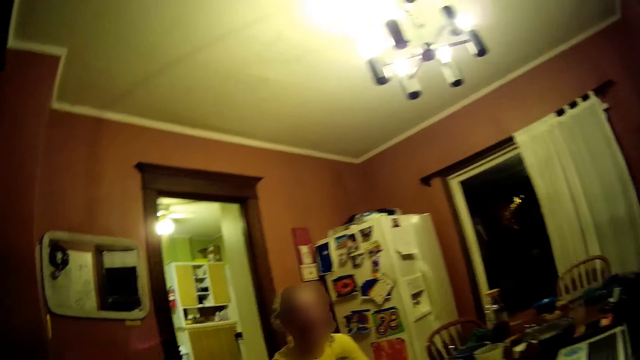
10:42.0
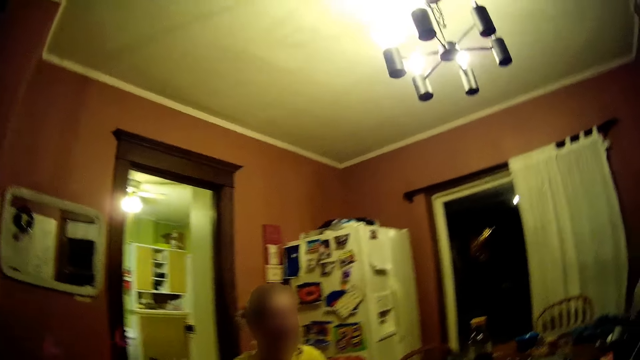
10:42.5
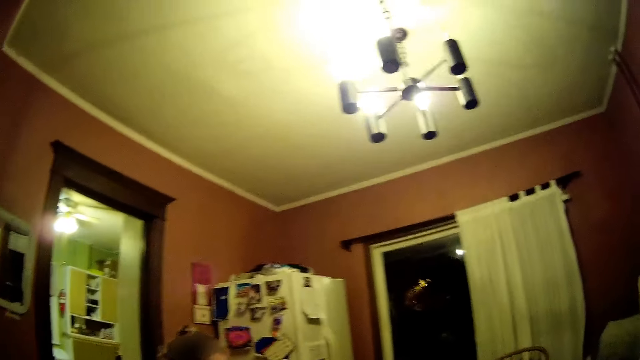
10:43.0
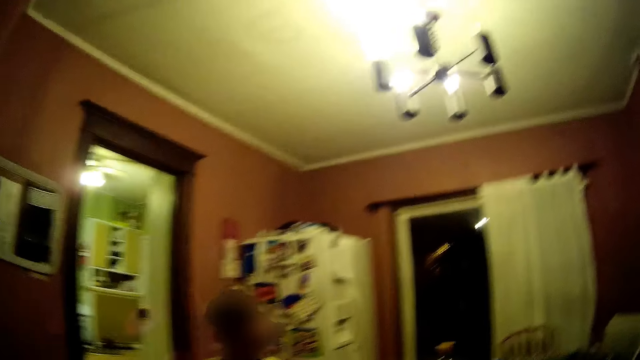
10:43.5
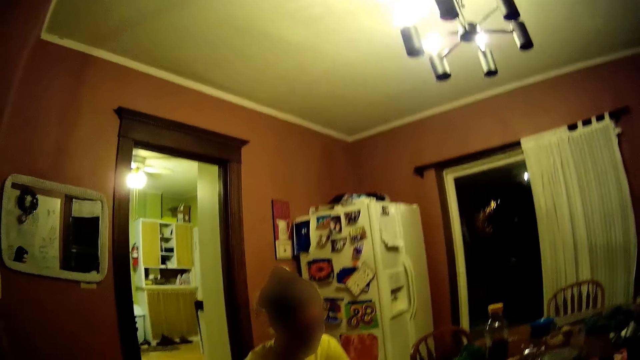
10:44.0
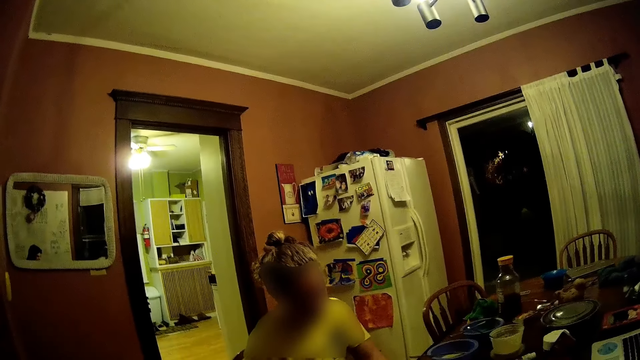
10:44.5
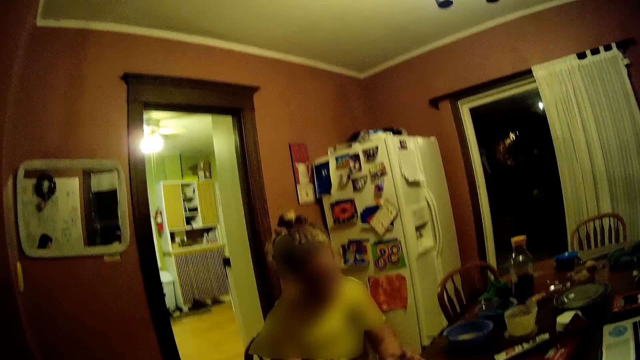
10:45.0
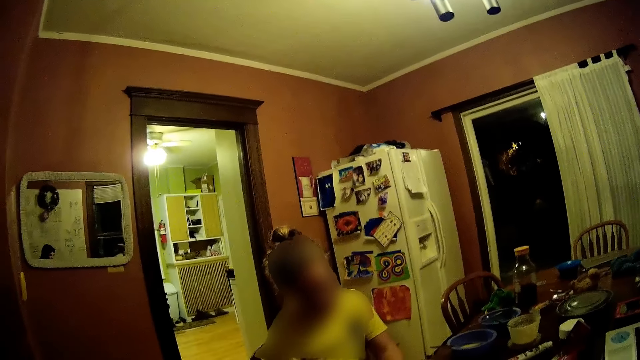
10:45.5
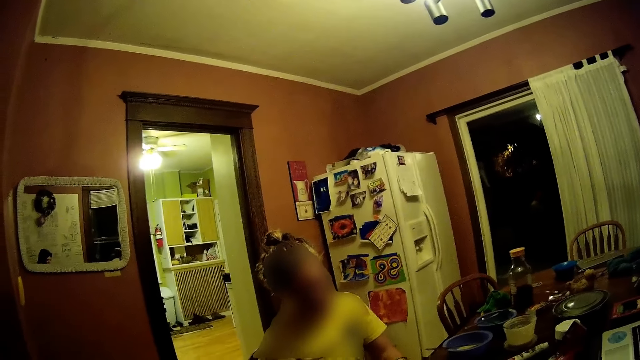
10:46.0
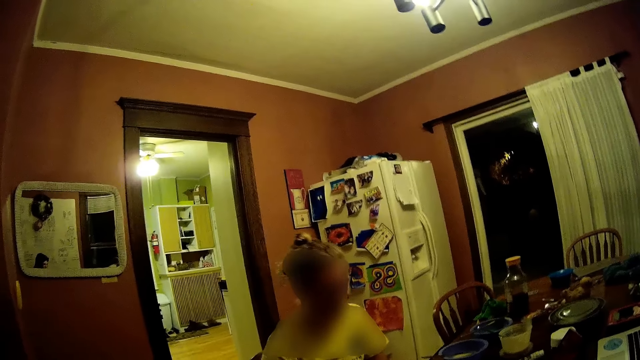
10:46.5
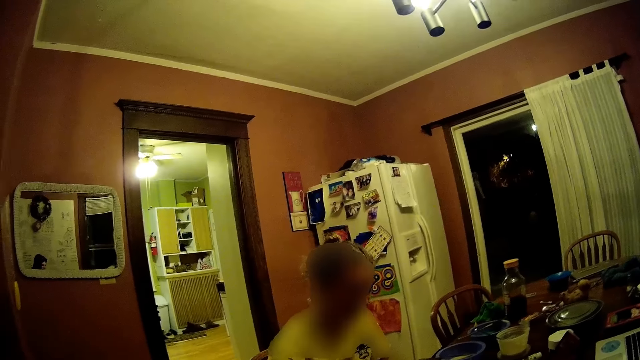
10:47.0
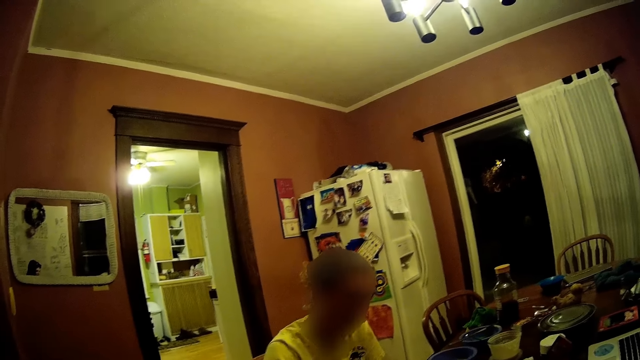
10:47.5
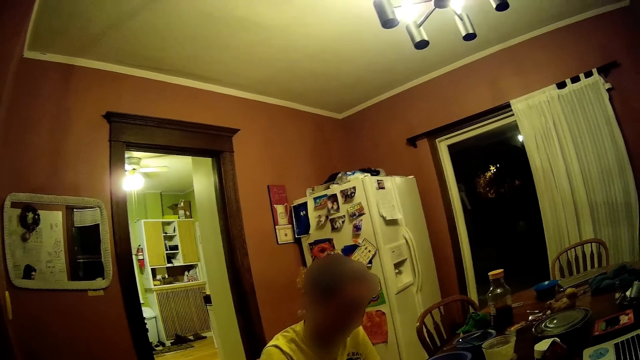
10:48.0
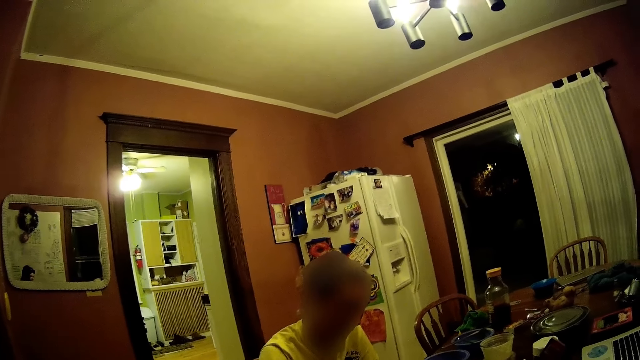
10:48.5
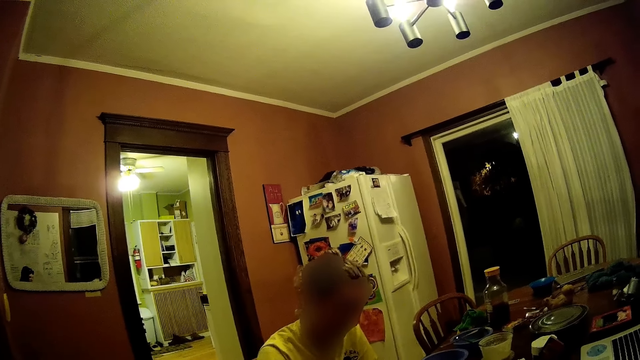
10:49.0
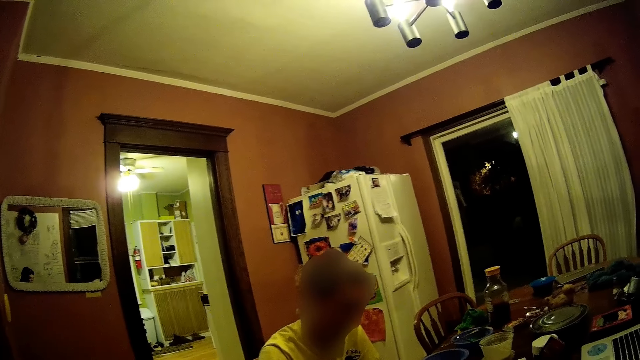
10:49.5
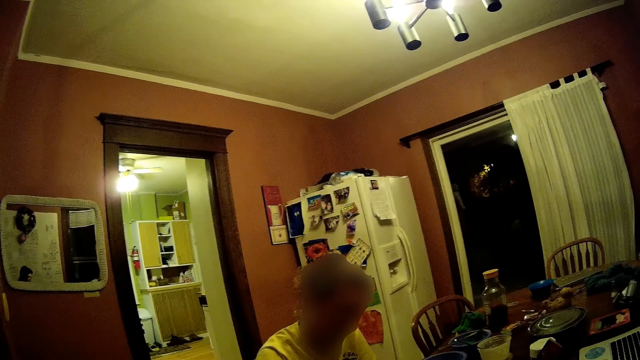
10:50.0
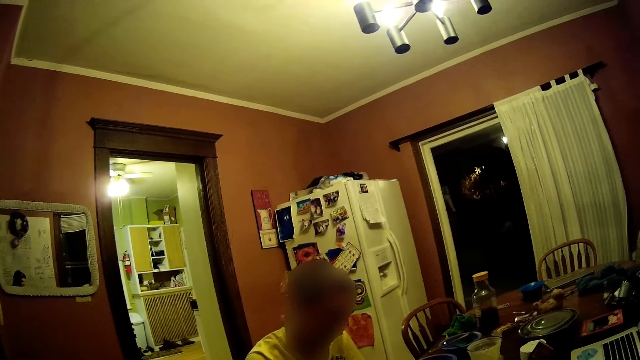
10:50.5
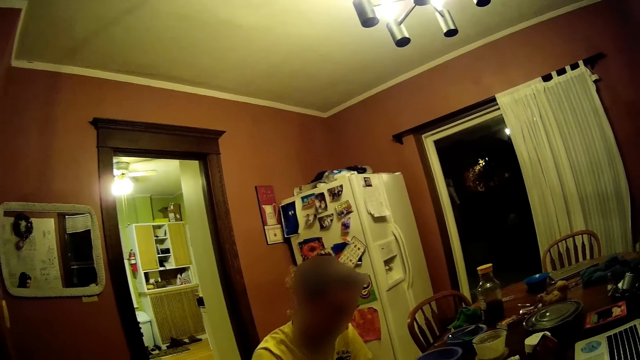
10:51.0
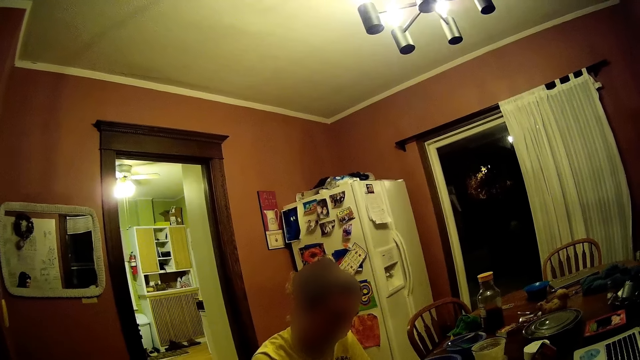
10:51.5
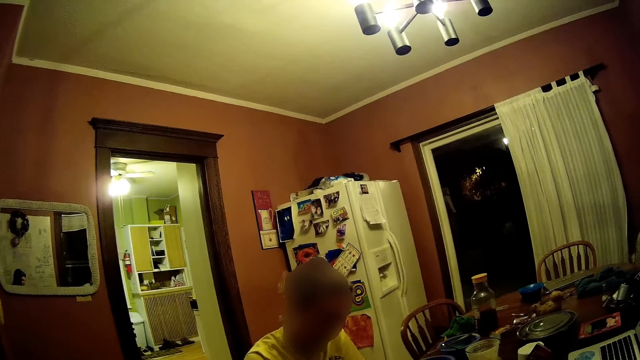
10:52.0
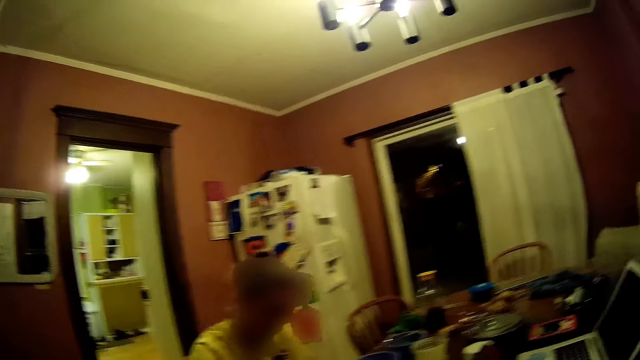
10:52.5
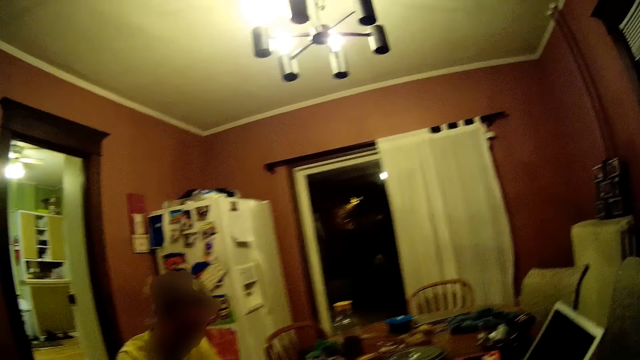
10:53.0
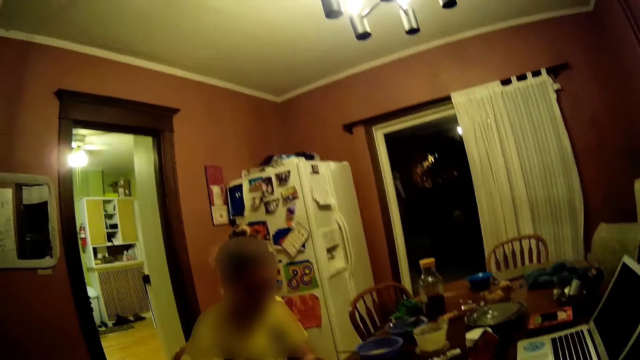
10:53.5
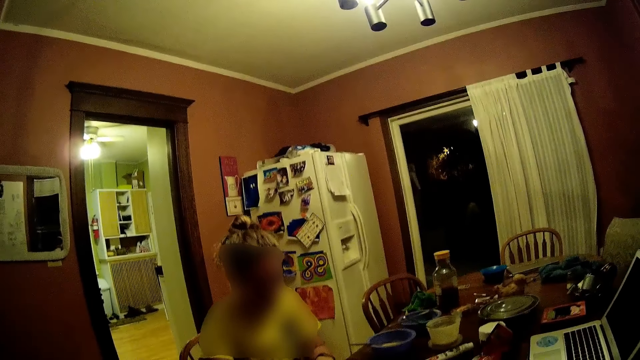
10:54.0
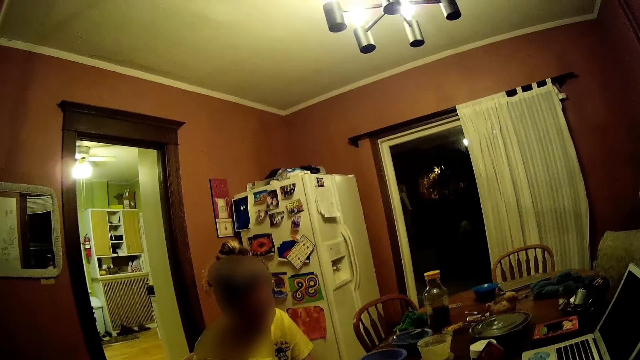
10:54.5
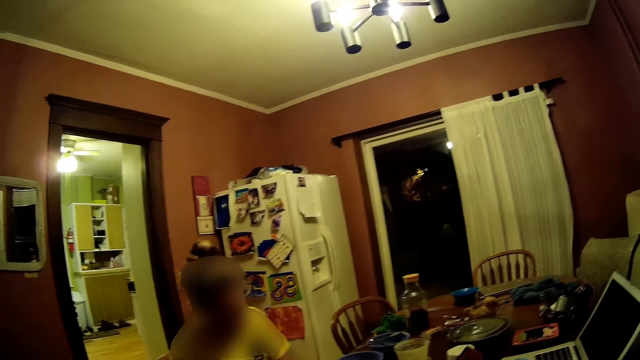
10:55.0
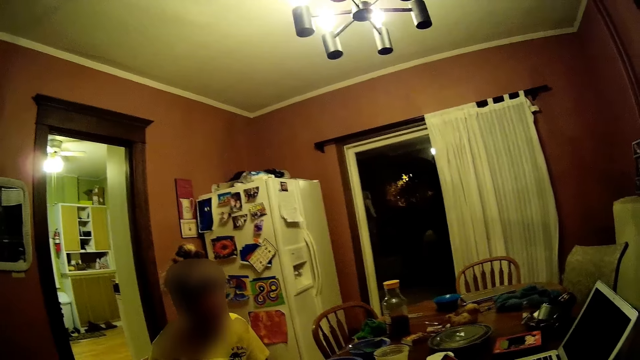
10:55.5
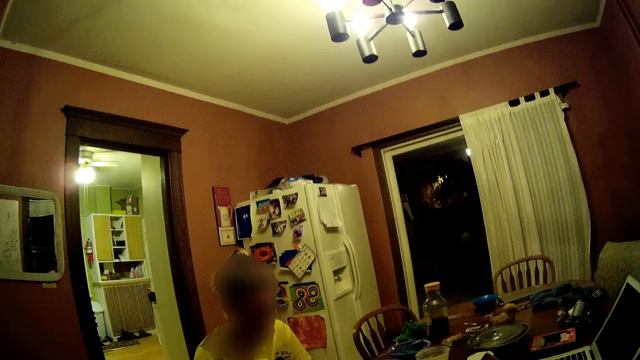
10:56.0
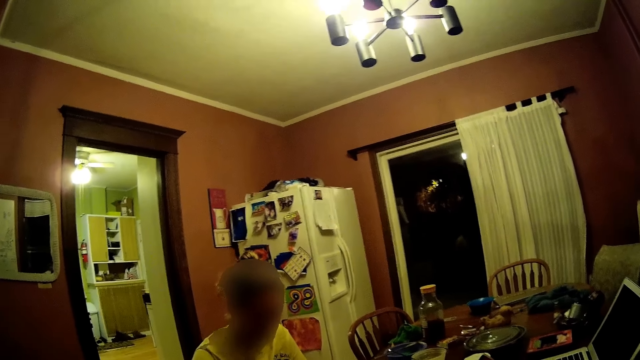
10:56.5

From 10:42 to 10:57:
The camera wearer looks around. They move closer to the woman. They look around repeatedly.

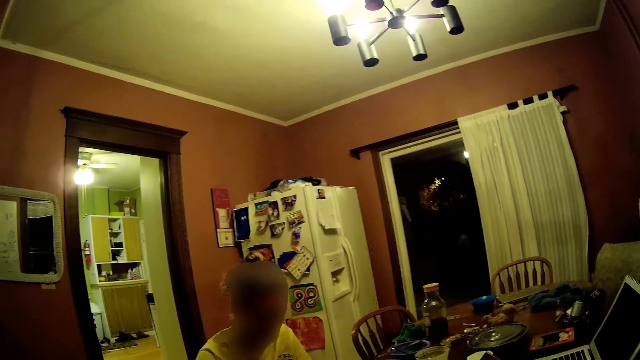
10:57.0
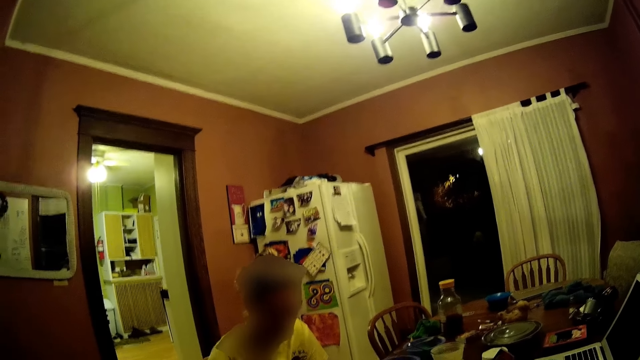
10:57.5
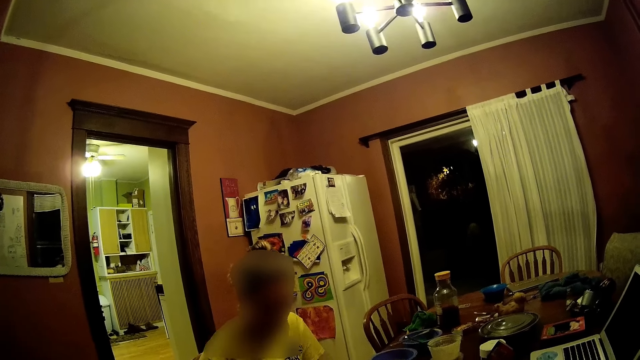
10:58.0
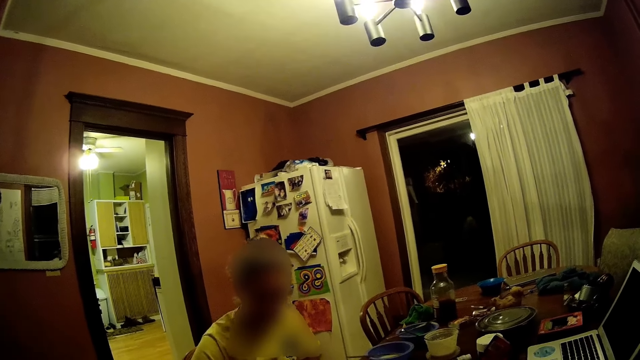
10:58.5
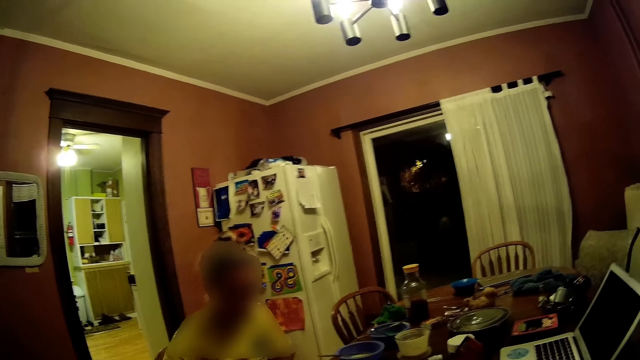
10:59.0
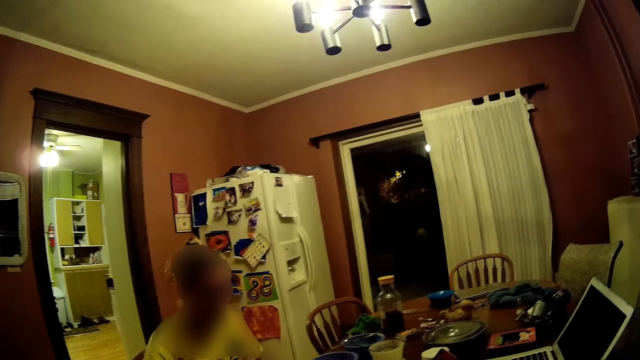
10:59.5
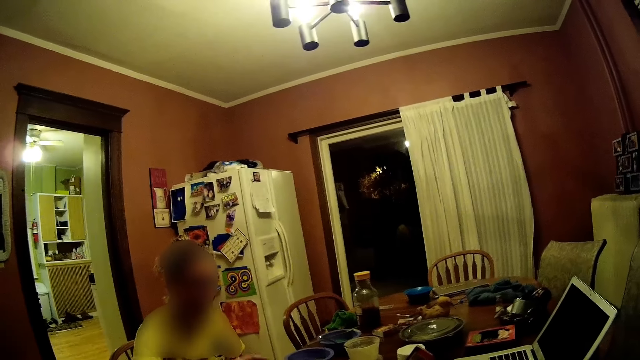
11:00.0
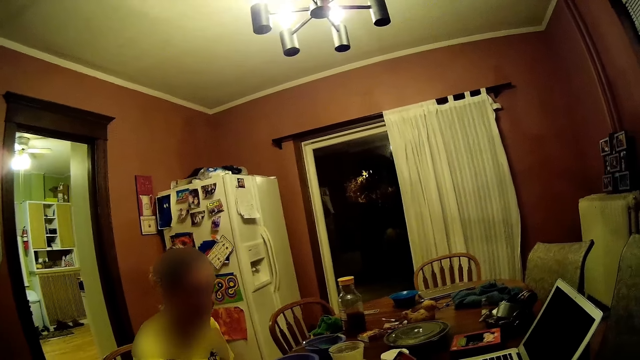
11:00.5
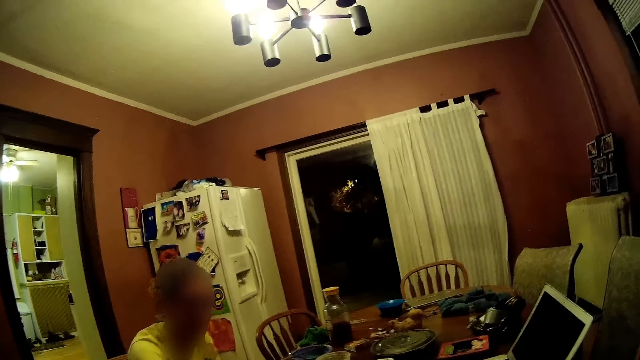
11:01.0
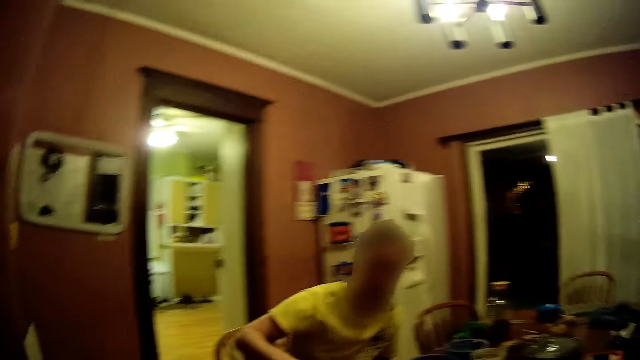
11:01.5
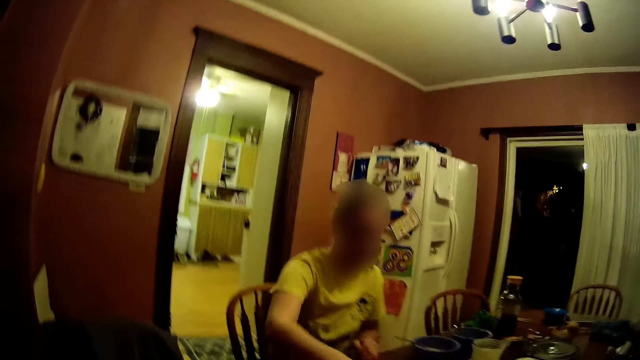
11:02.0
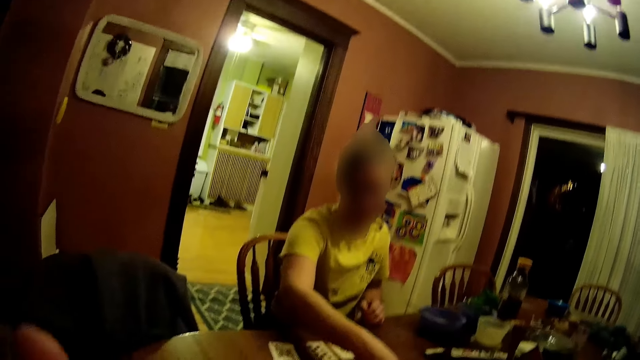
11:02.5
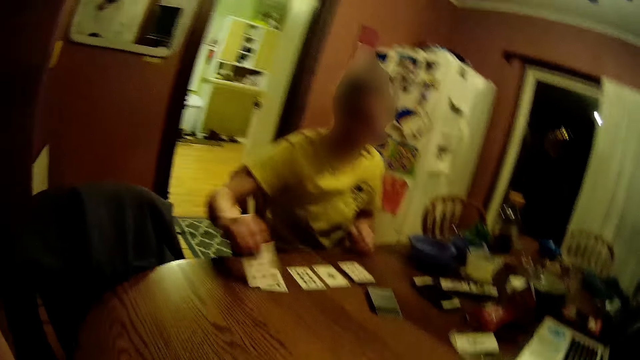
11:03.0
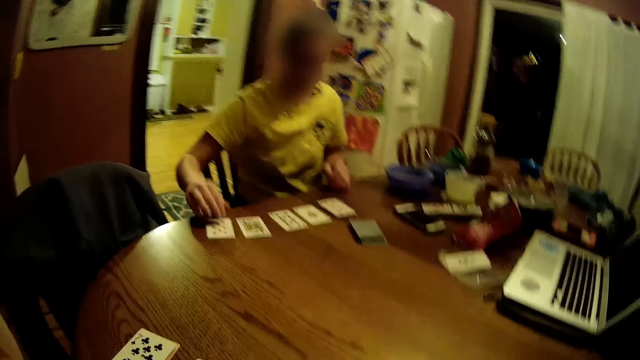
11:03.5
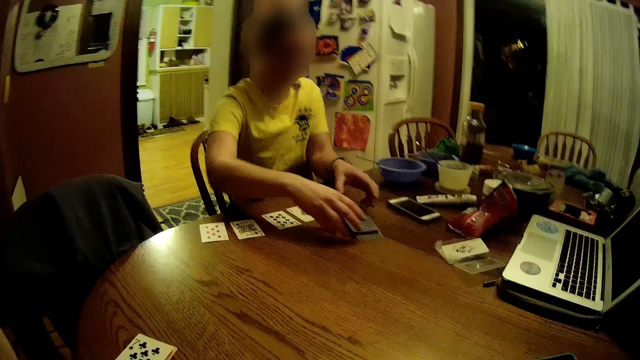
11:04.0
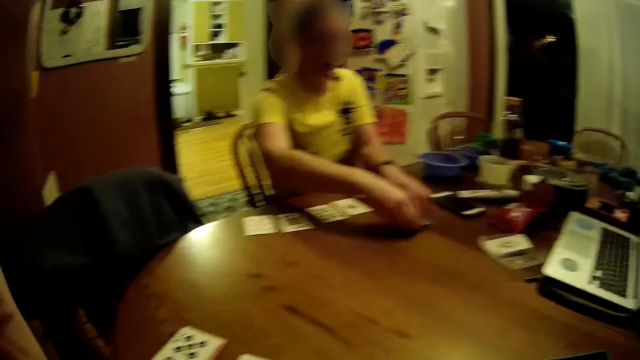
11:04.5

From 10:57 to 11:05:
The camera wearer looks around. They look around again. The woman picks up a card. The woman drops the card on the table.
